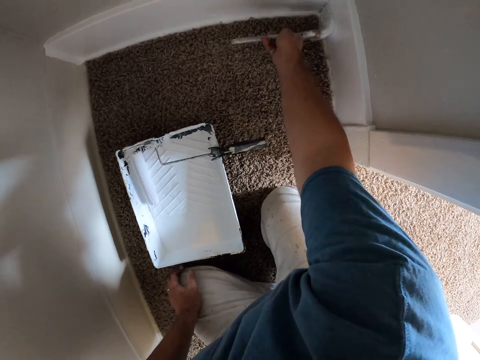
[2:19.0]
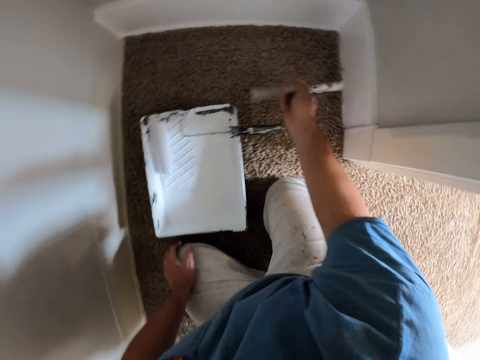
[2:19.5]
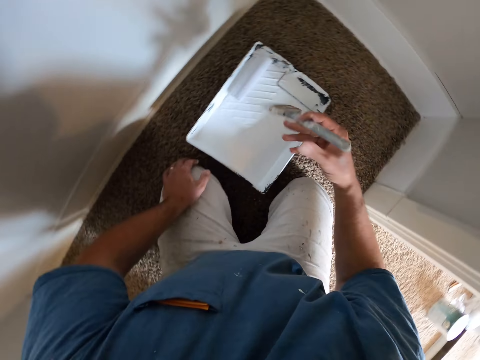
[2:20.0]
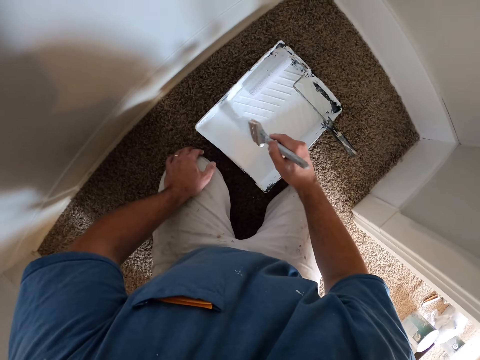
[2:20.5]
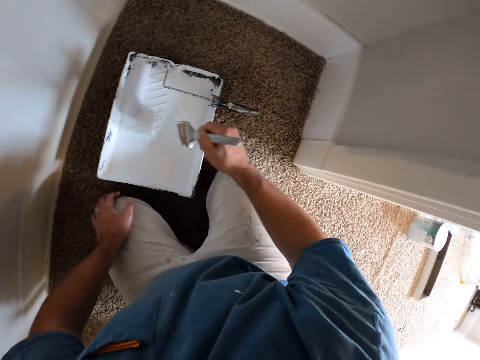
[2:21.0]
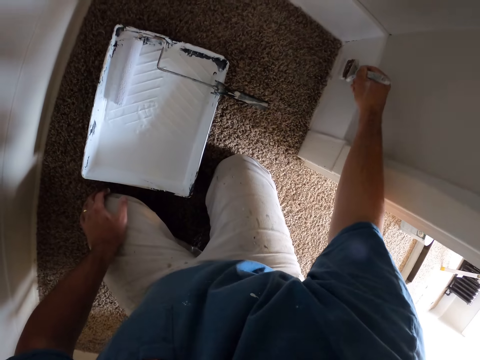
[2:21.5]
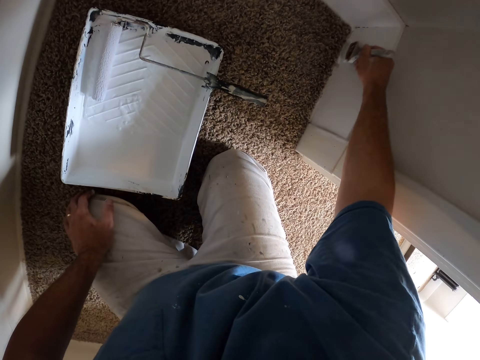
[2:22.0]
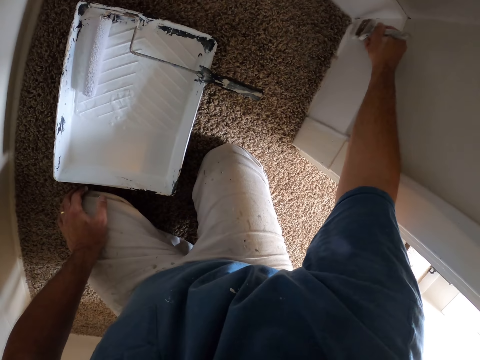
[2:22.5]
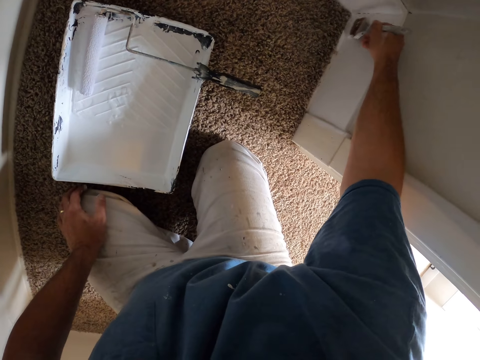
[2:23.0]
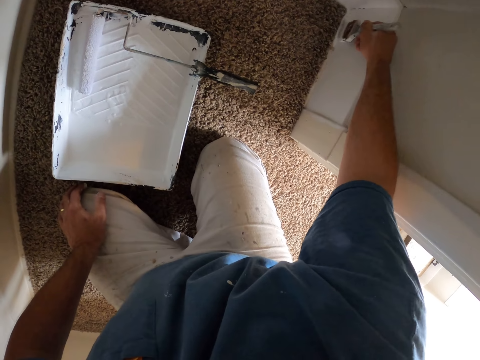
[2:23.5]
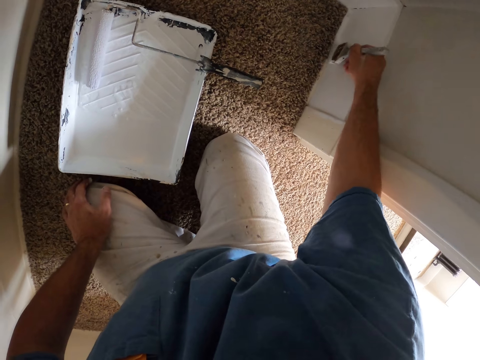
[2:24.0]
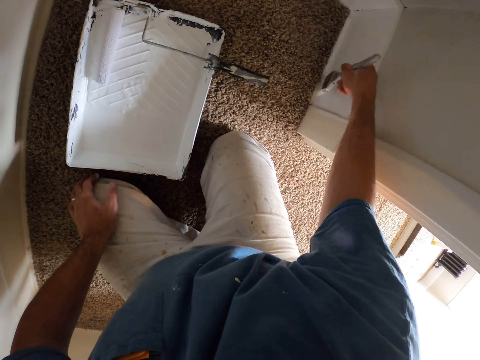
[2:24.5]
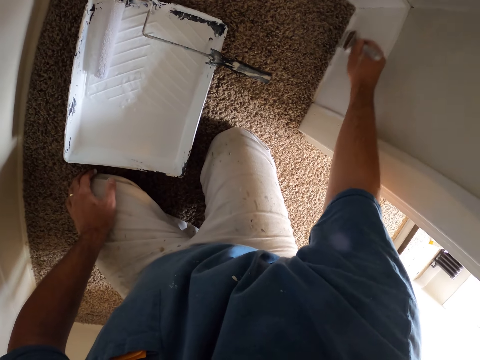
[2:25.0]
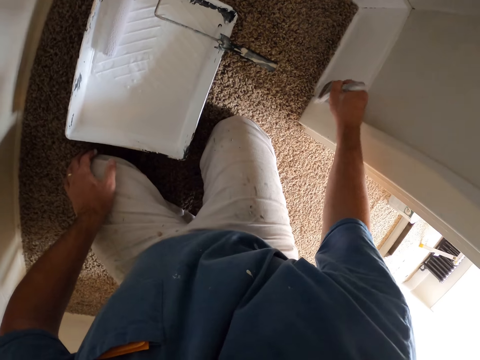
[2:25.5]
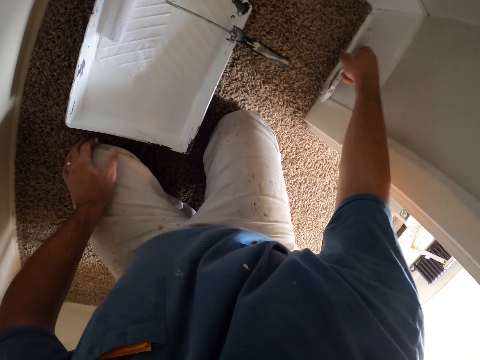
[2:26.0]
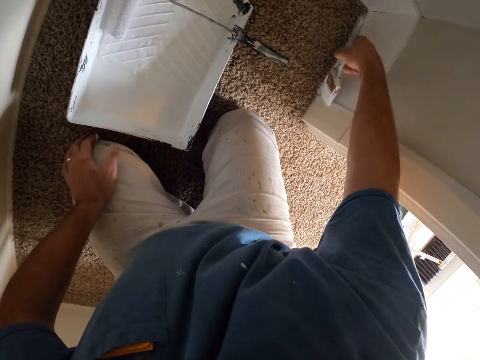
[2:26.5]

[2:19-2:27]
The camera wearer dips the paint brush in the paint container. They paint a part of the wall with the paint brush.

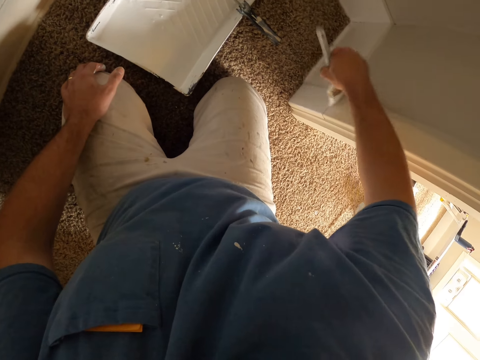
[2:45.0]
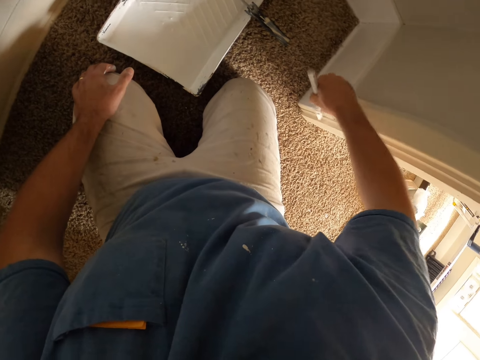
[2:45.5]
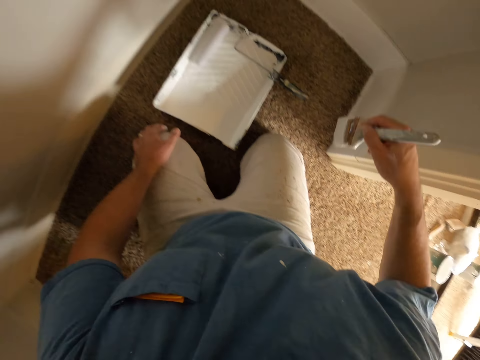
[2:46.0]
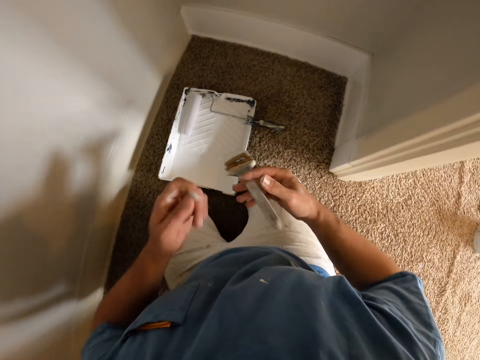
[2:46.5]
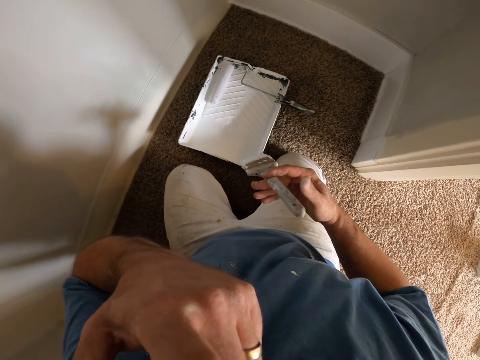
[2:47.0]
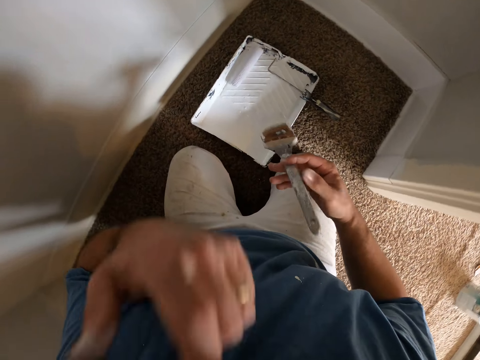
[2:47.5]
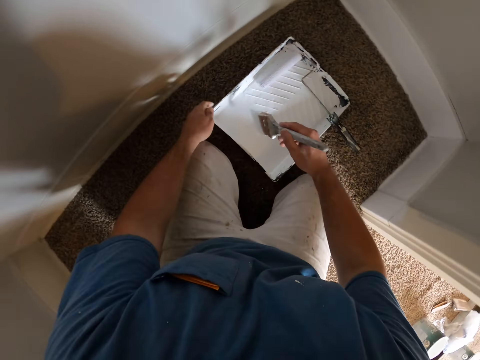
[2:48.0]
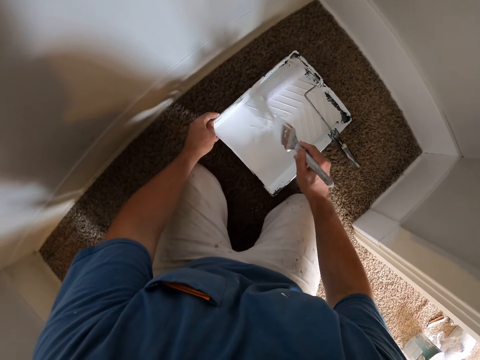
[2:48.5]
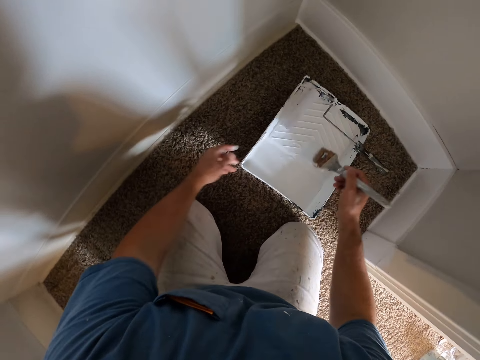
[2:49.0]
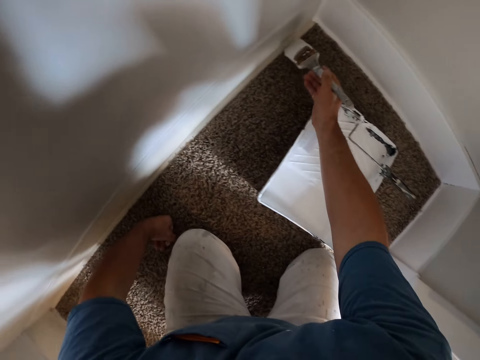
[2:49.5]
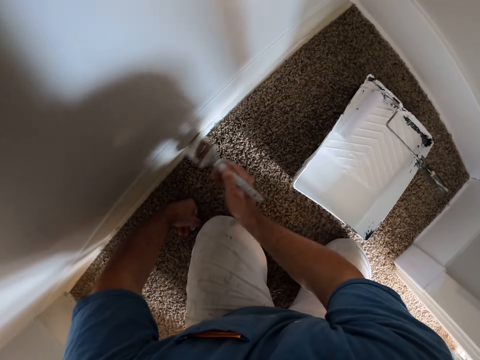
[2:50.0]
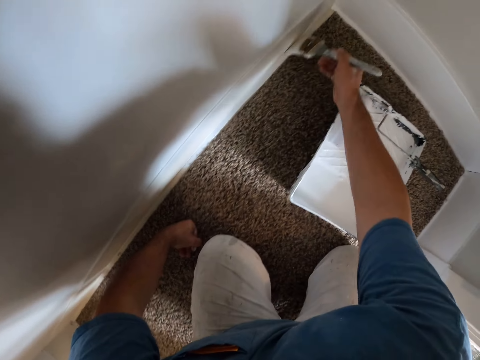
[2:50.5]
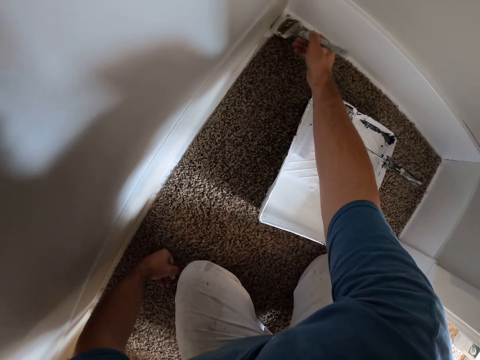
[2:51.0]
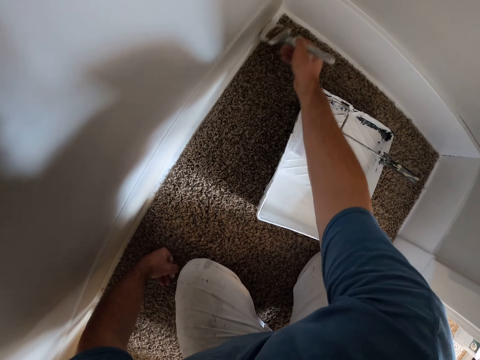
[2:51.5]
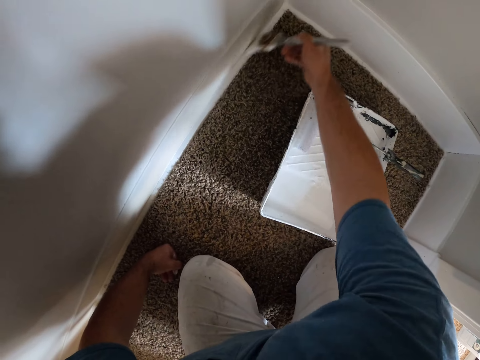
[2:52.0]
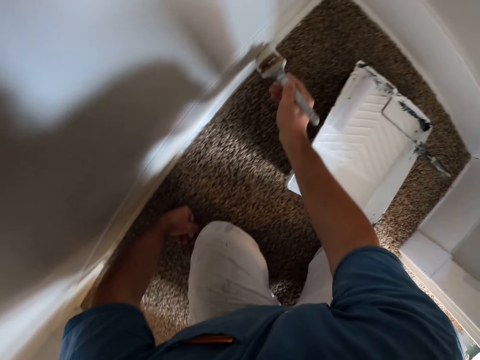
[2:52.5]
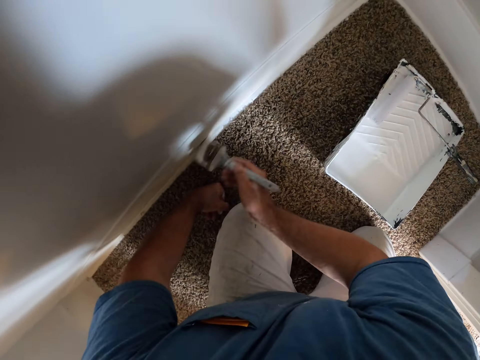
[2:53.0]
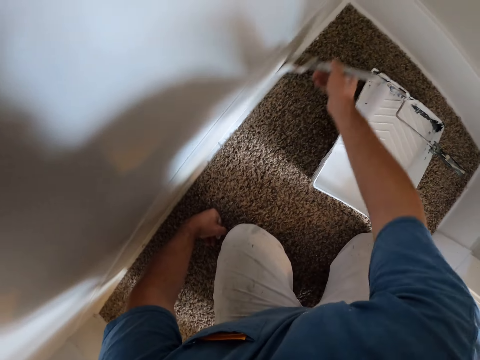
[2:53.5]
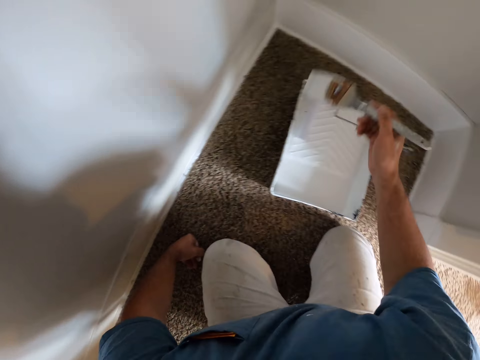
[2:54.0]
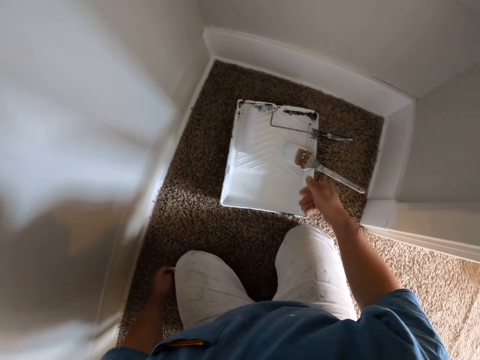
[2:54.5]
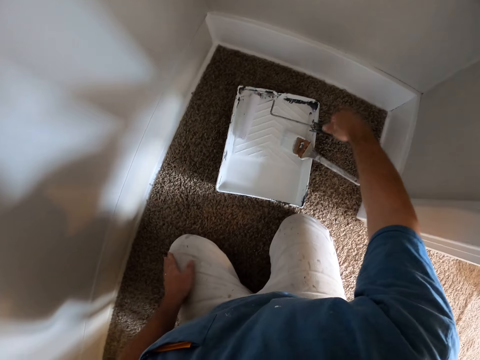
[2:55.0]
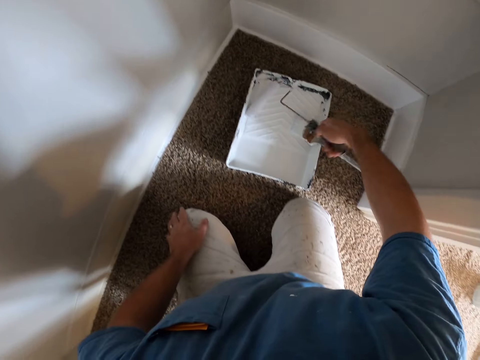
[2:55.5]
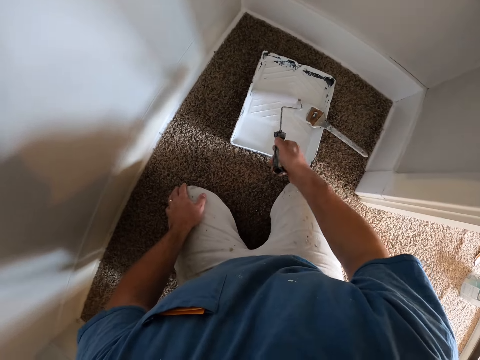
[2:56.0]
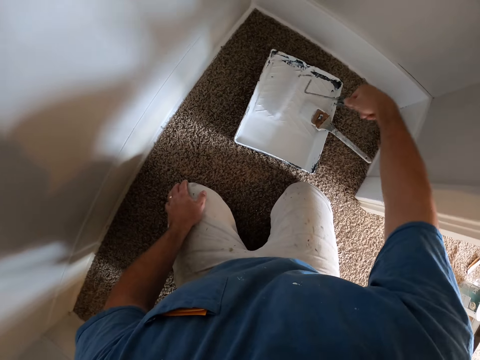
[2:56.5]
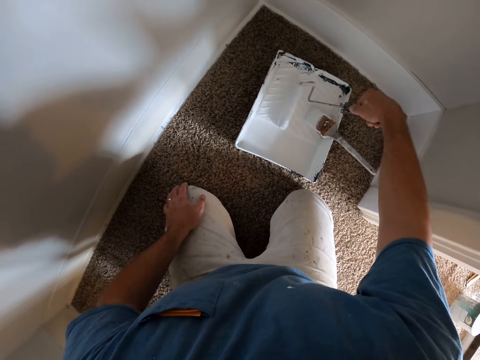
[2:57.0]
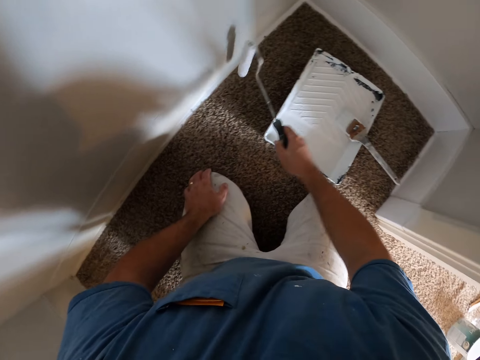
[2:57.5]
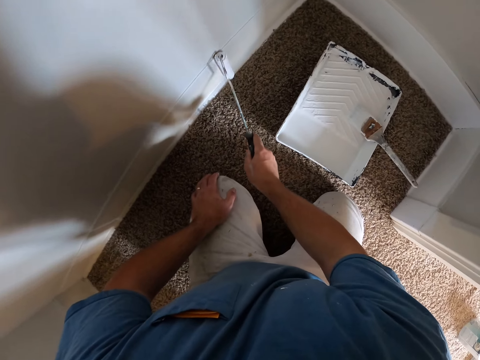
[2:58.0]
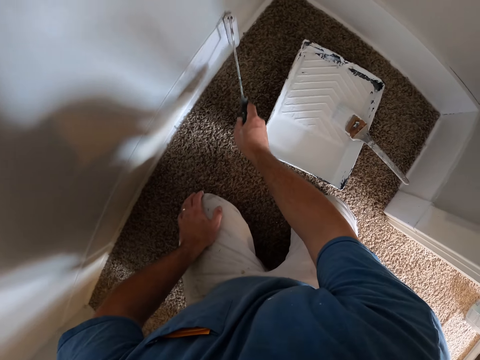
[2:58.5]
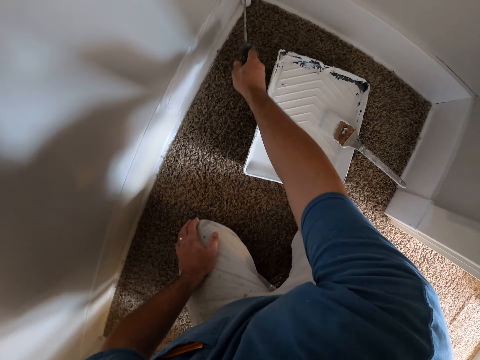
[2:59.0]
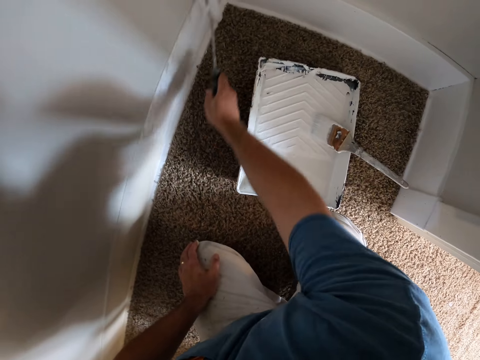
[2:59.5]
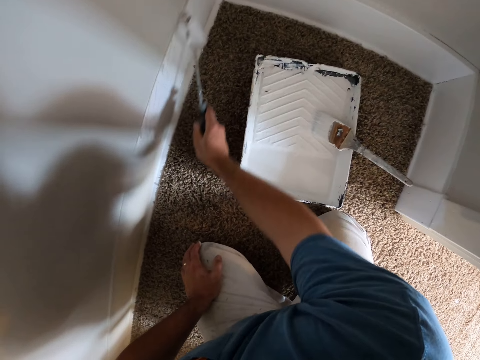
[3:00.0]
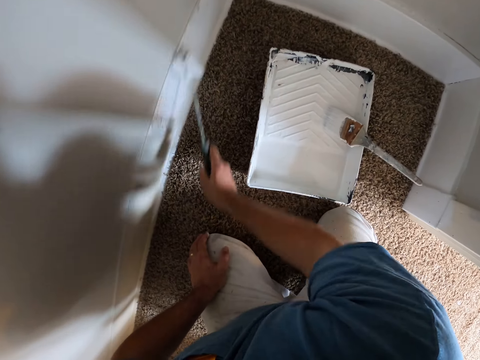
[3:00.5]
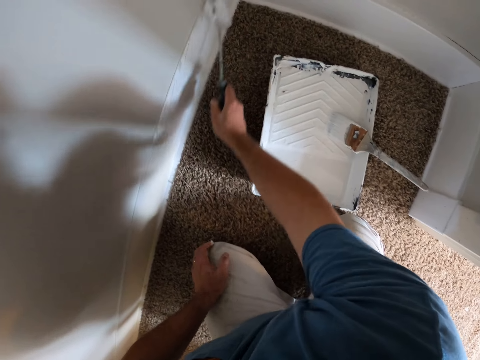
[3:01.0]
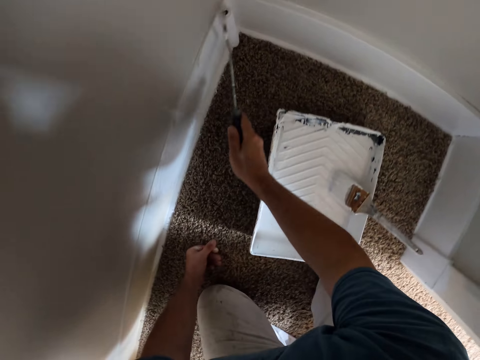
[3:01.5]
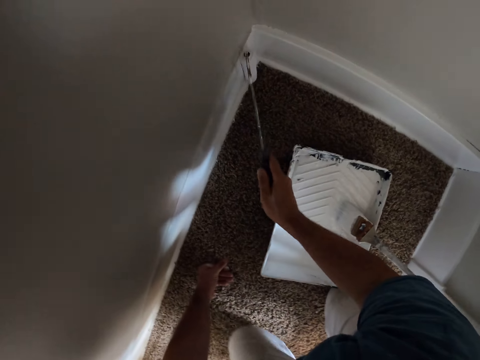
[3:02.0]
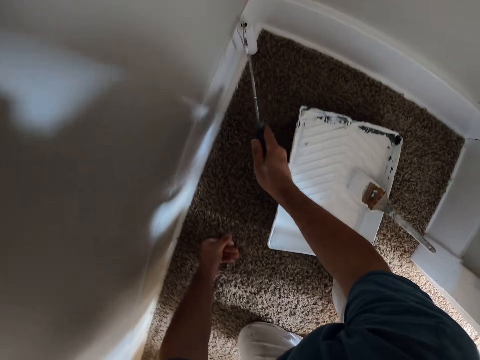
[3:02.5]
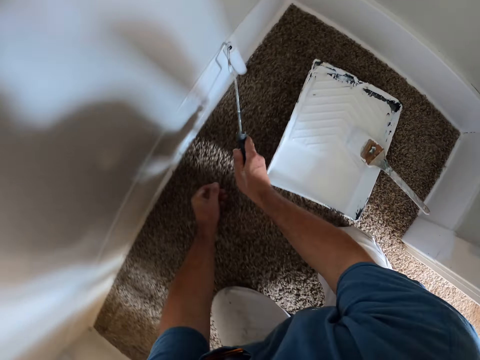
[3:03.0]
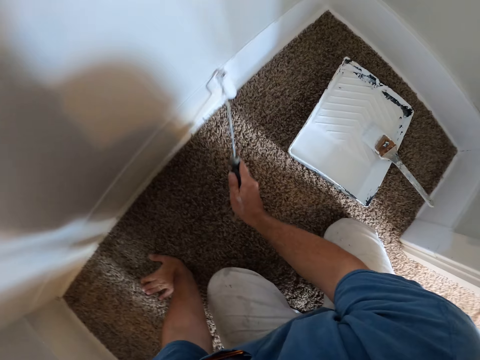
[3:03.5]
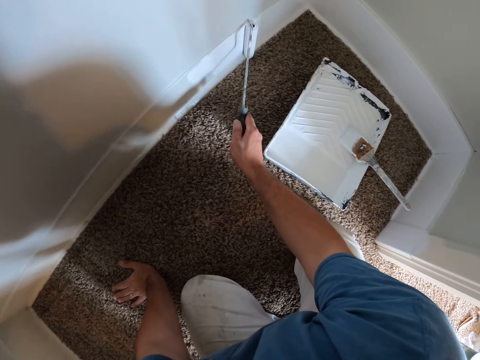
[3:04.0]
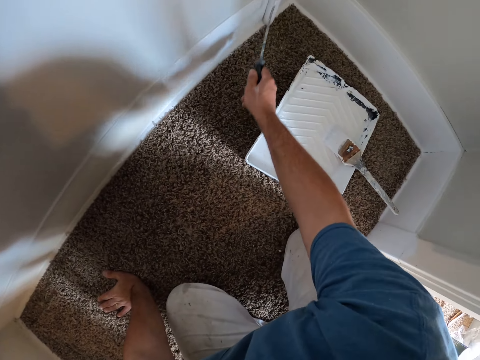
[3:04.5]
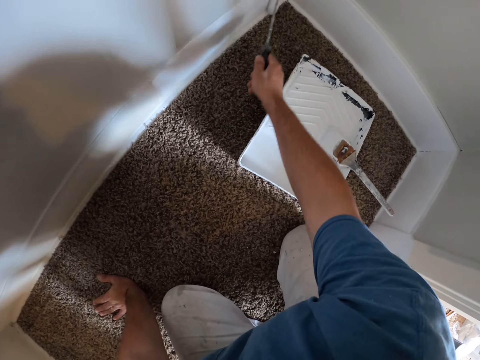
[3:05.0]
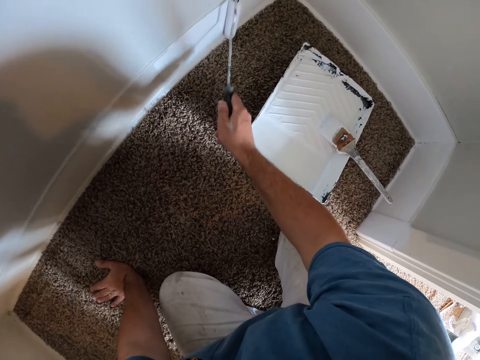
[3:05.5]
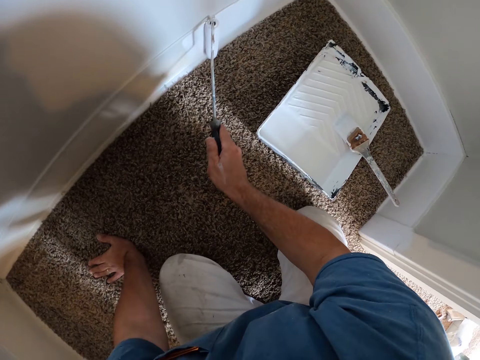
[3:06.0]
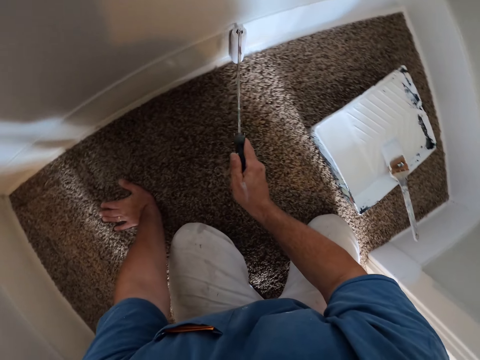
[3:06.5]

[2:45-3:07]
The camera wearer lifts the hand. He touches his face with his left hand. He dips the paint brush in the paint container or tray. He moves the tray with his left hand. He puts the hand on the floor. He paints a part of the wall with the paint brush. He drops the paint brush on the tray with his right hand. He picks up the paint roller from the tray with his right hand. He dips the paint roller in the paint container. He paints a part of the wall with the paint roller. He puts the hand on the floor and moves the body.
